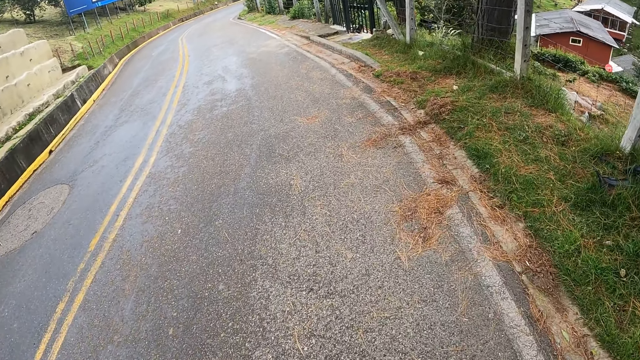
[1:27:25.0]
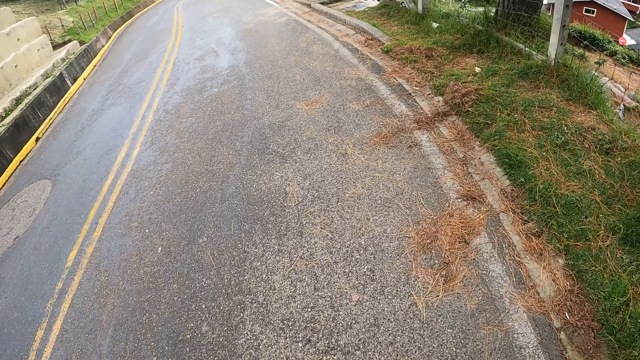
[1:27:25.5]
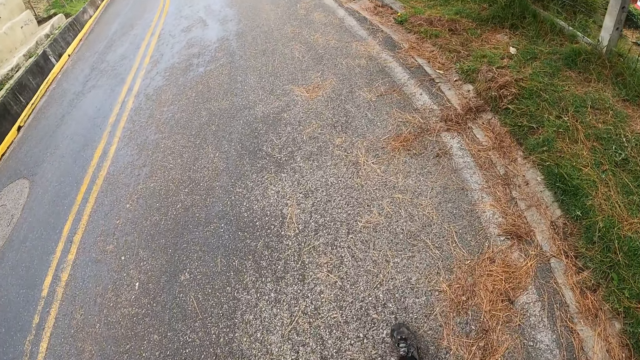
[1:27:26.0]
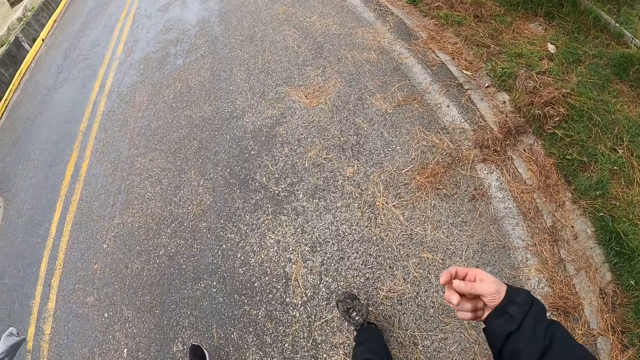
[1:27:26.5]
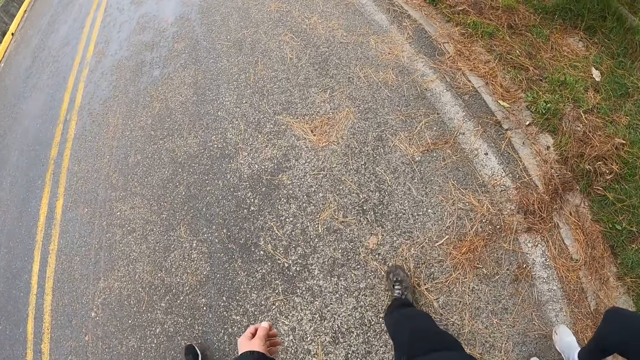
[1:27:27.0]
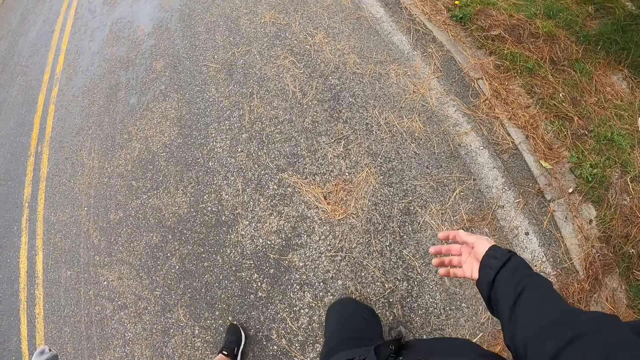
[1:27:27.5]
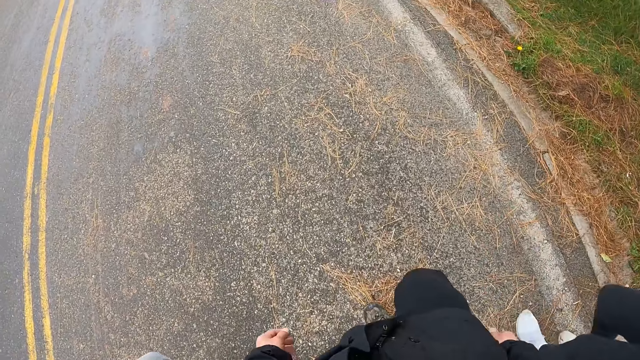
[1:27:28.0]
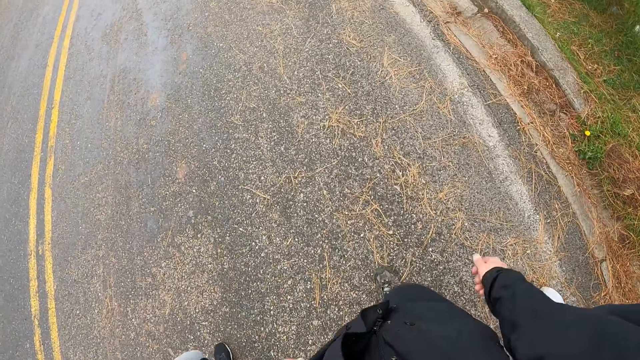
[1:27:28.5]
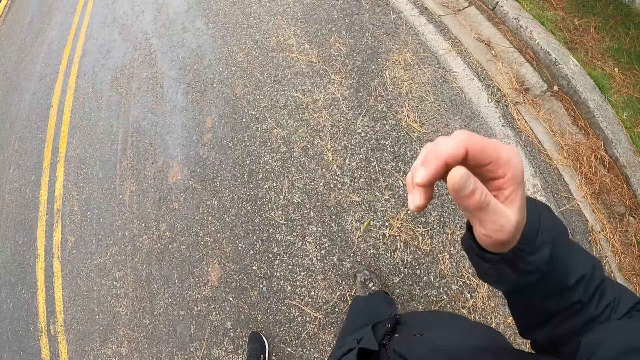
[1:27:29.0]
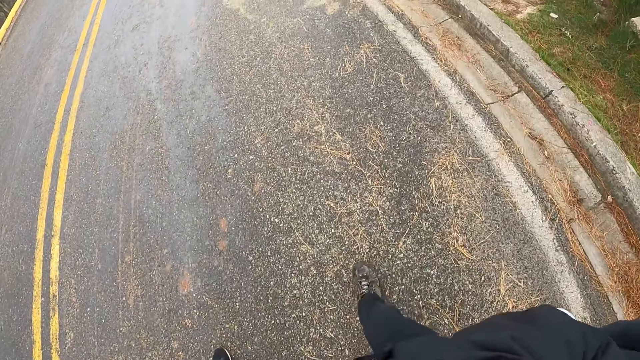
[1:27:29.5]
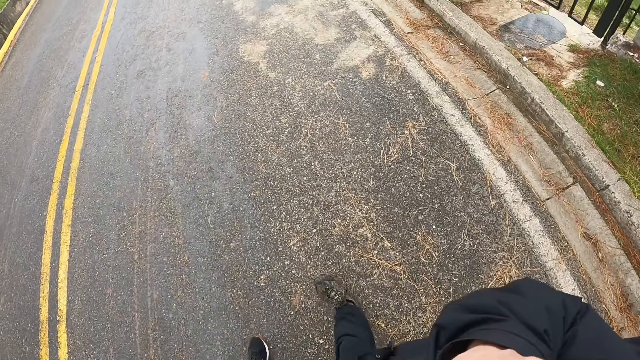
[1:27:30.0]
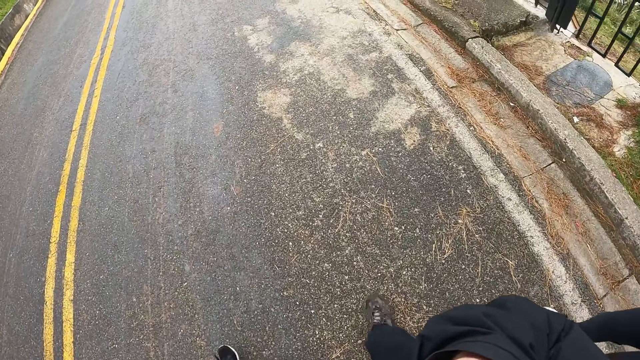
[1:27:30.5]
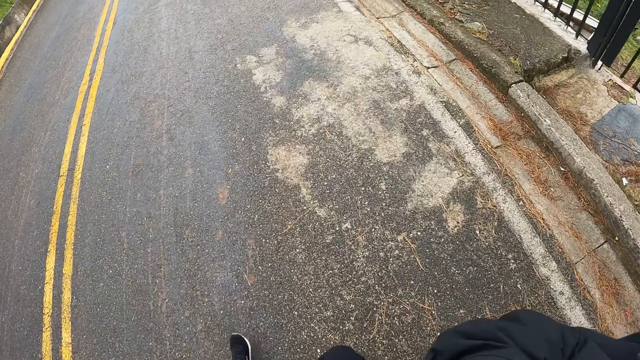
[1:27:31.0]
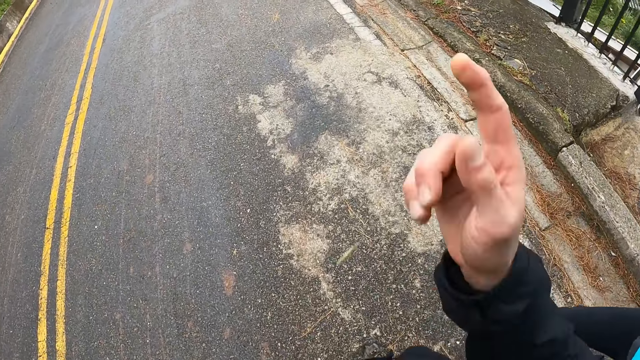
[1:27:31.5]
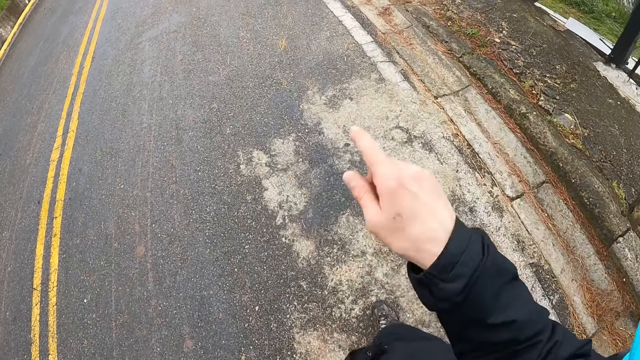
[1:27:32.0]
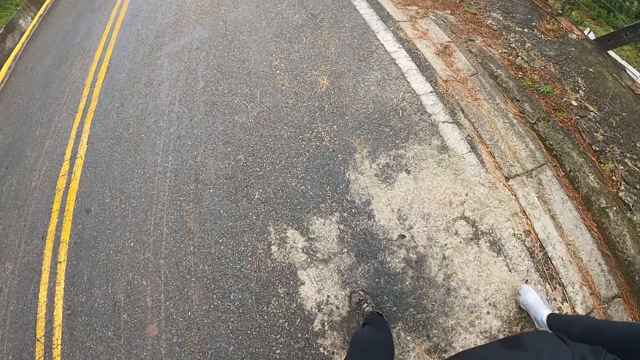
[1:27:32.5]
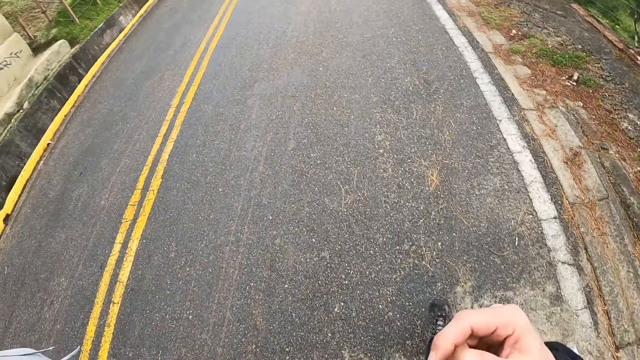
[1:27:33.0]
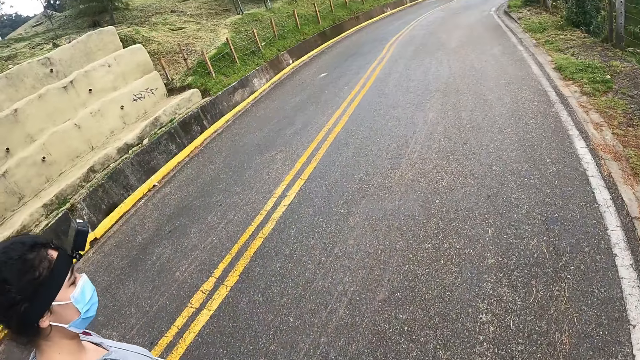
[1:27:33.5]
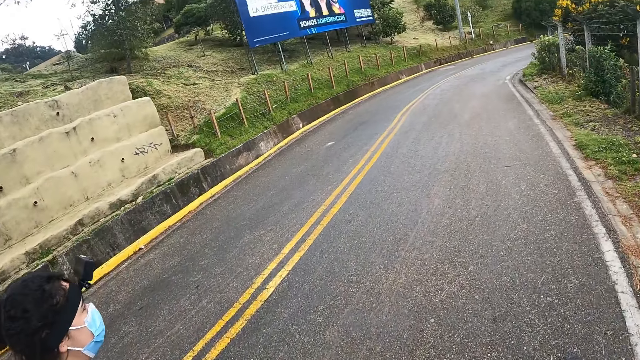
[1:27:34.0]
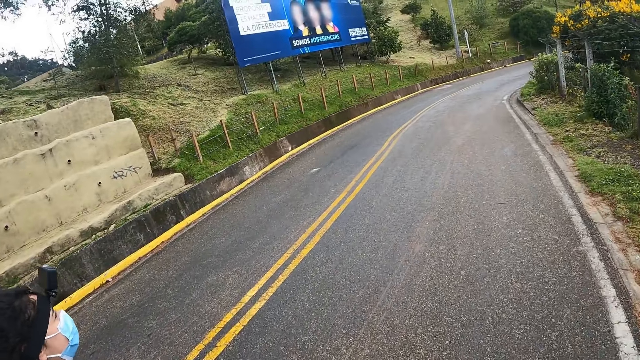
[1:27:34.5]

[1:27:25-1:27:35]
The camera wearer moves the hand. They touch the camera.

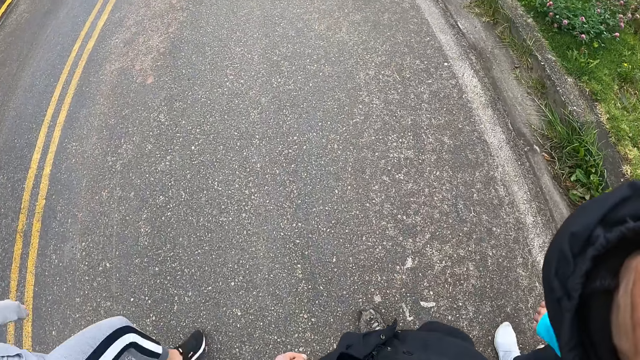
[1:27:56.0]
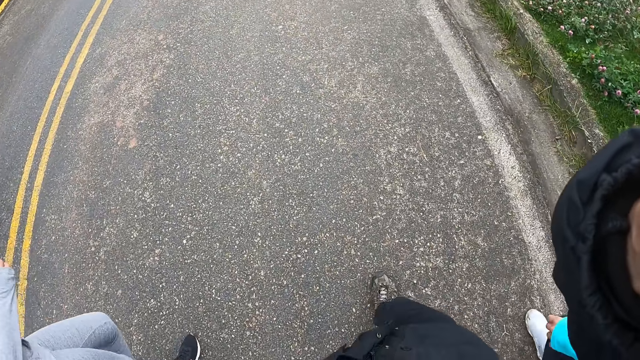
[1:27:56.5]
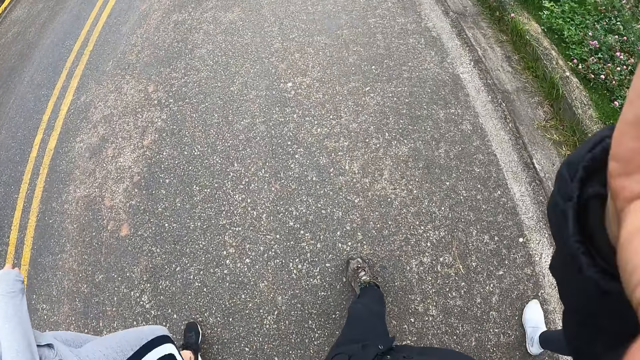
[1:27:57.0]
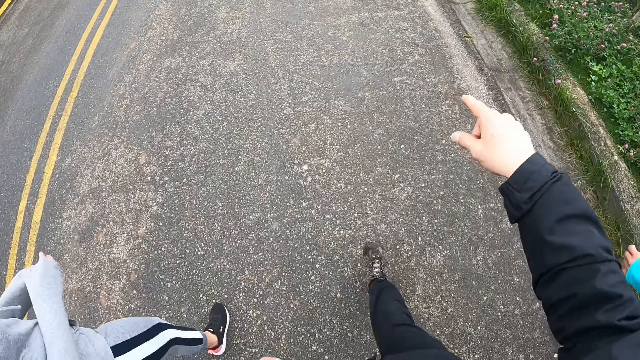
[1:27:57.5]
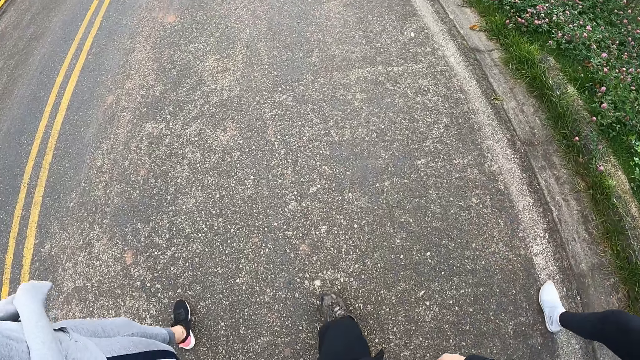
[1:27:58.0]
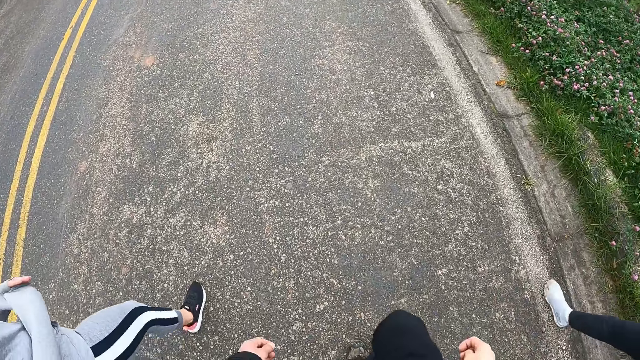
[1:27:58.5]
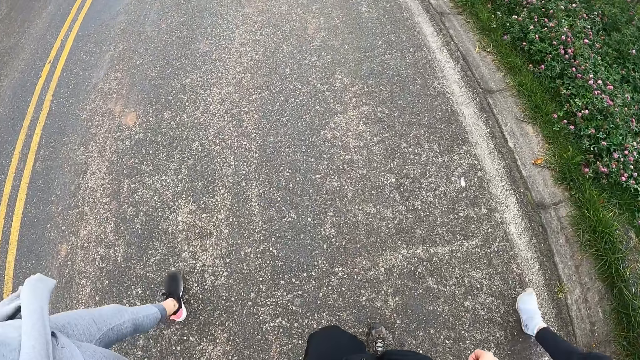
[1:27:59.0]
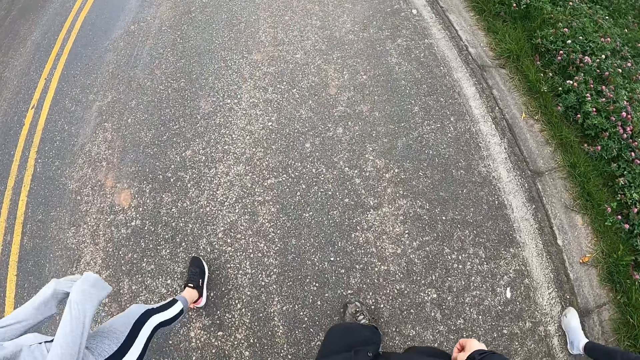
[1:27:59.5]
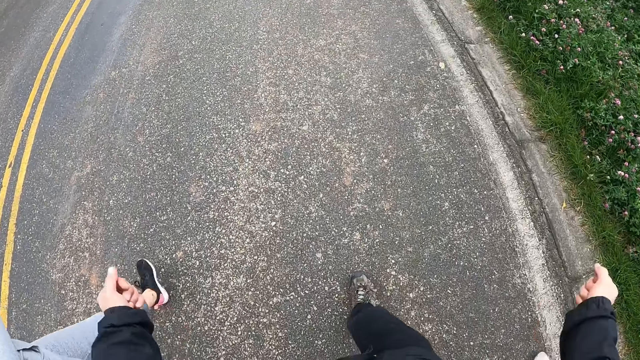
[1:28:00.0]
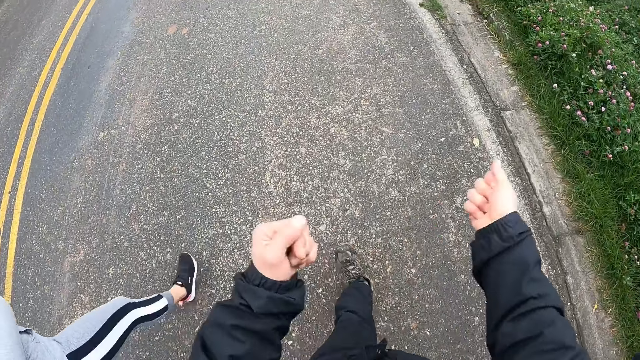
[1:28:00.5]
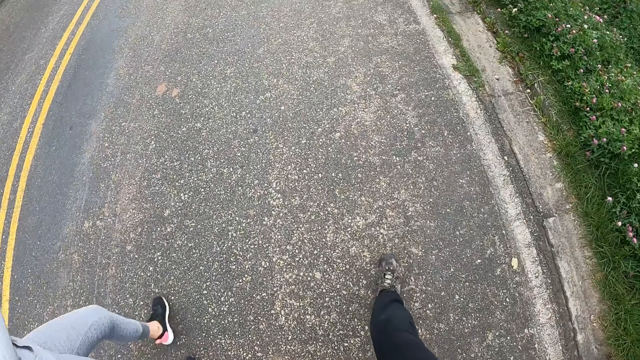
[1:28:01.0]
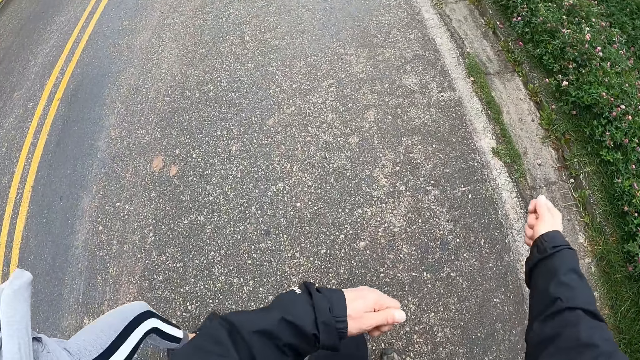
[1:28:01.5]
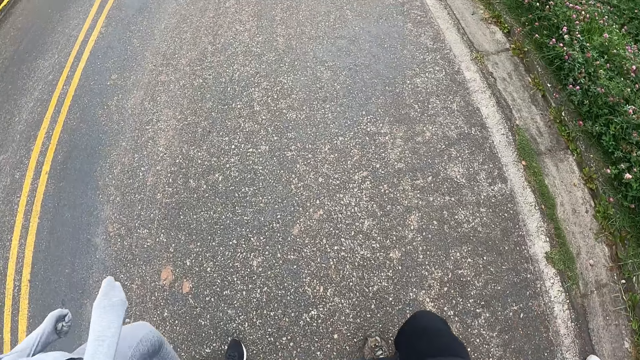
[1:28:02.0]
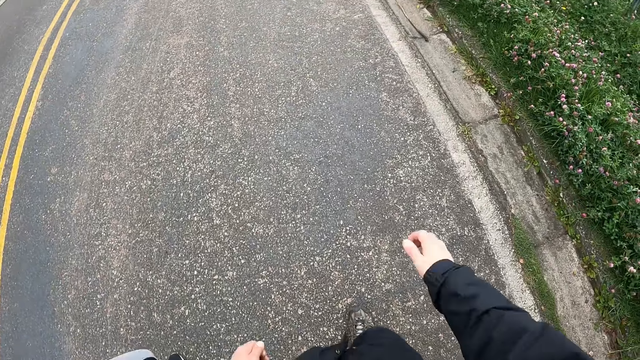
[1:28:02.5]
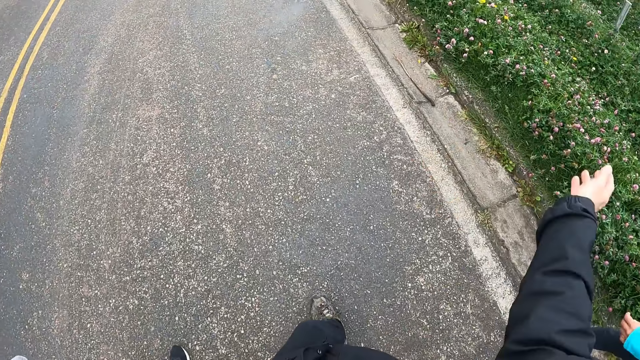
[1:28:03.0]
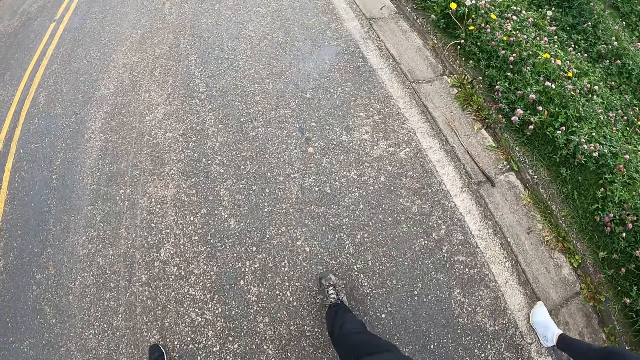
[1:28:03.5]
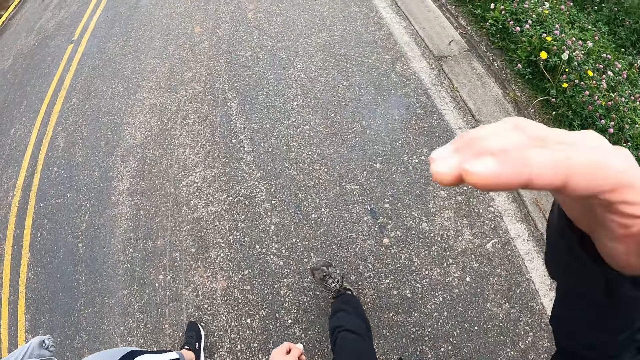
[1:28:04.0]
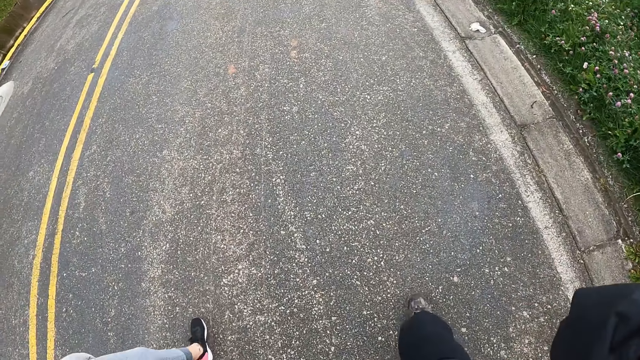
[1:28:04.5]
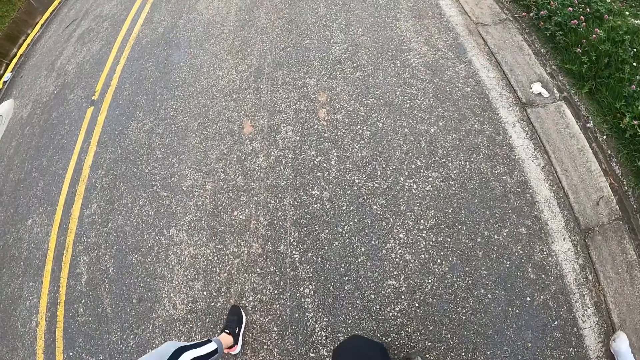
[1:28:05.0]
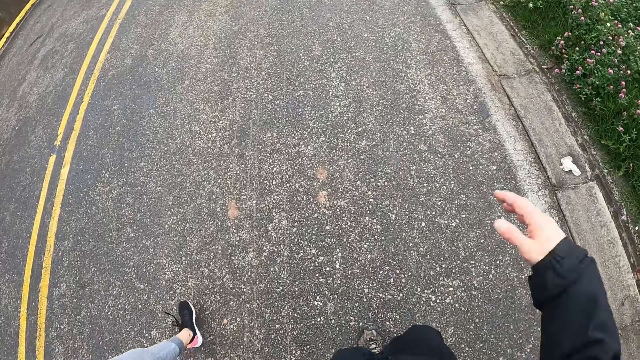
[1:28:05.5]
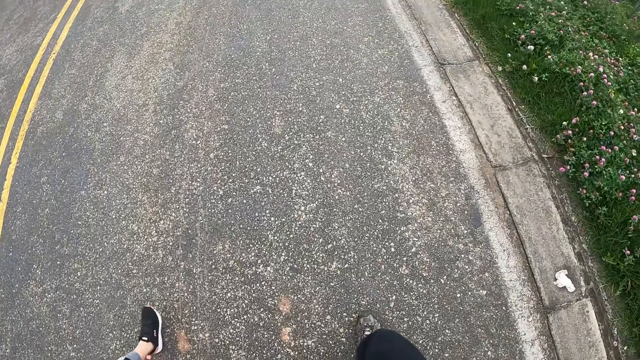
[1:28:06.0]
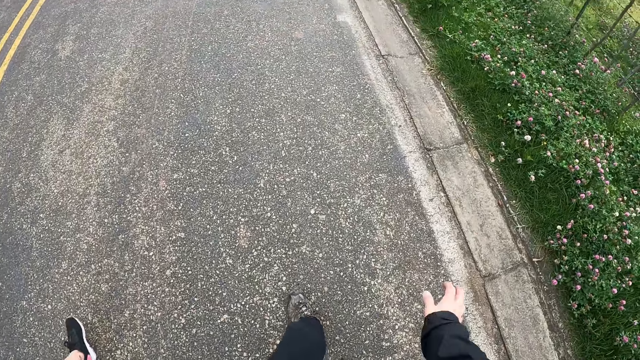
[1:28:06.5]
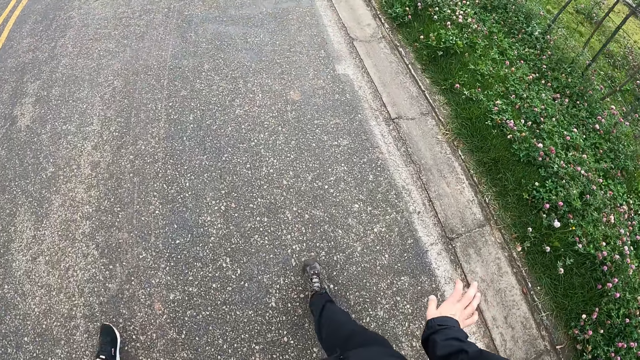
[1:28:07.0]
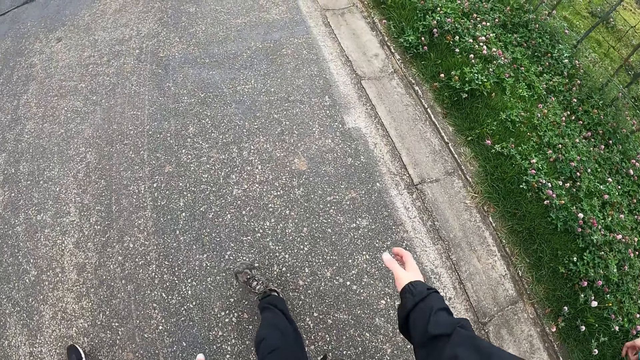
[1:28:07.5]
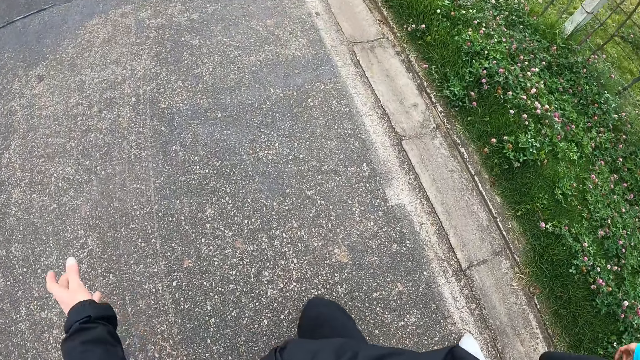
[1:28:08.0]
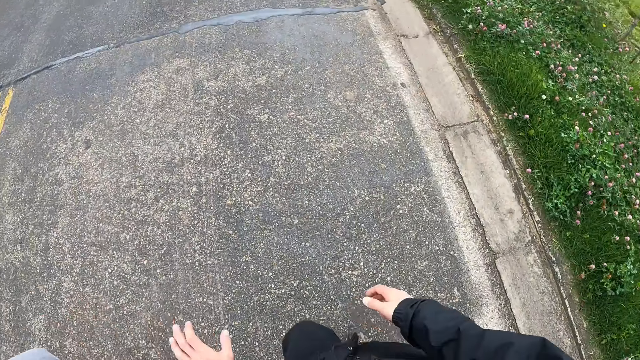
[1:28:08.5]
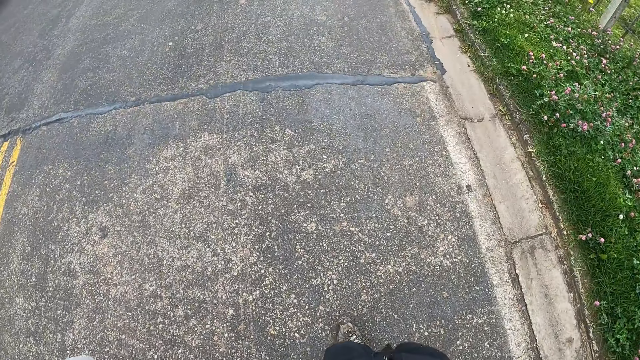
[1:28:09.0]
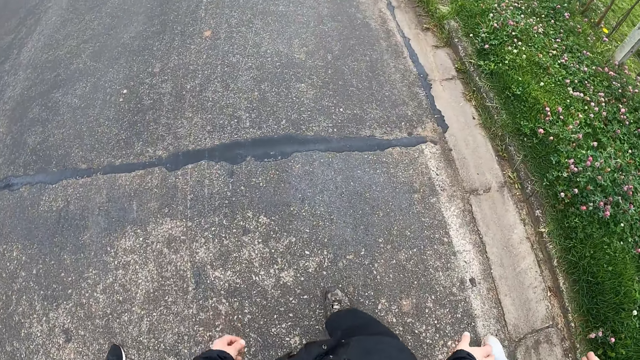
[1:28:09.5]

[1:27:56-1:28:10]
The camera wearer moves the hand. They put the hand together. They move the hand. They stretch the hand. They touch the camera.
